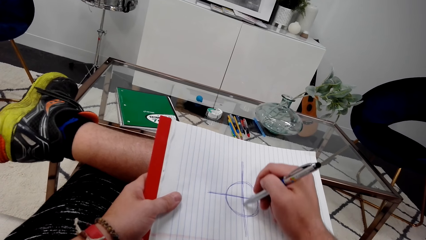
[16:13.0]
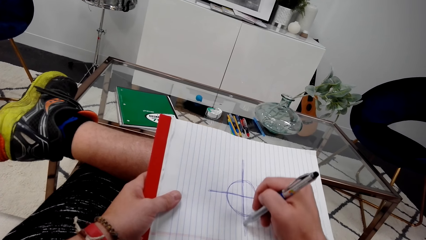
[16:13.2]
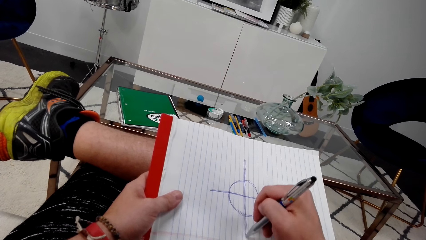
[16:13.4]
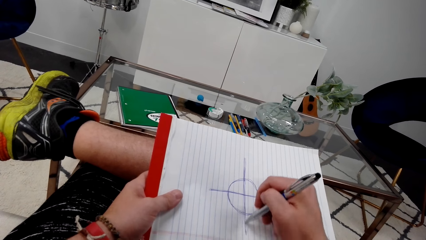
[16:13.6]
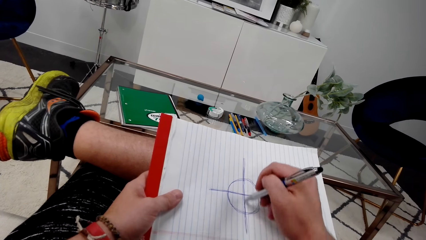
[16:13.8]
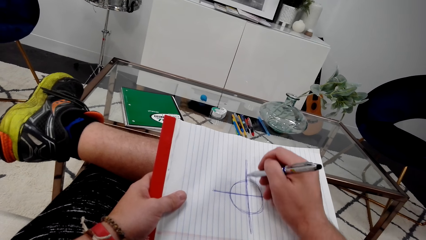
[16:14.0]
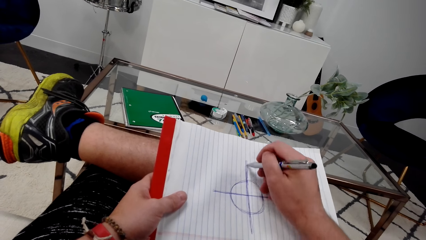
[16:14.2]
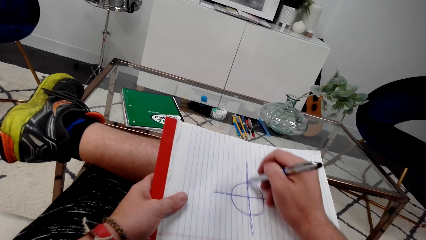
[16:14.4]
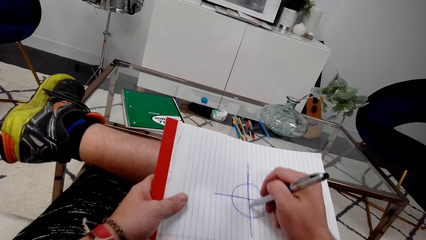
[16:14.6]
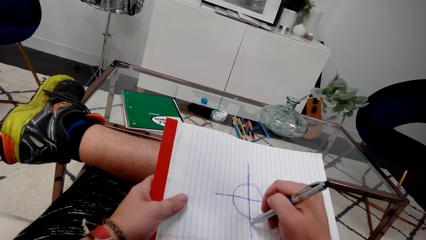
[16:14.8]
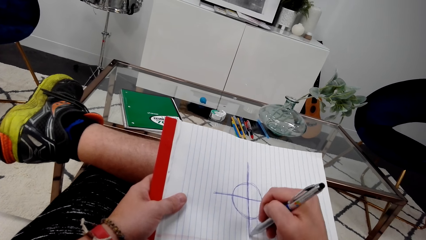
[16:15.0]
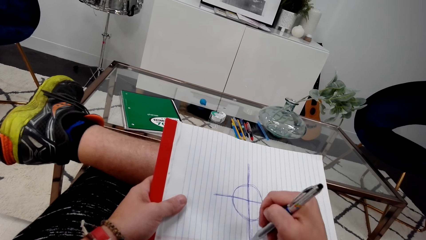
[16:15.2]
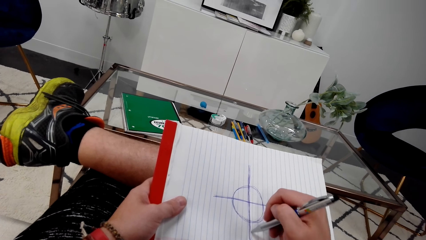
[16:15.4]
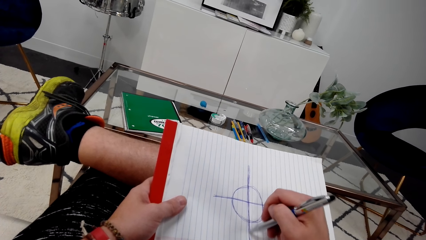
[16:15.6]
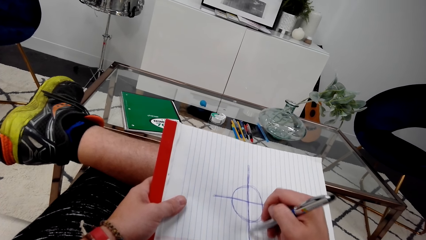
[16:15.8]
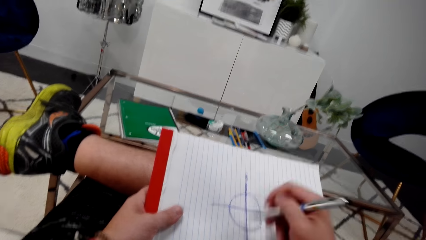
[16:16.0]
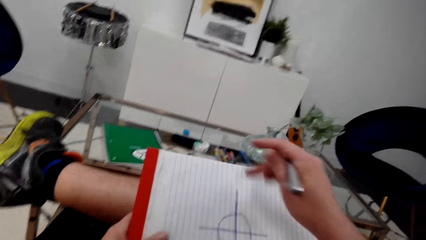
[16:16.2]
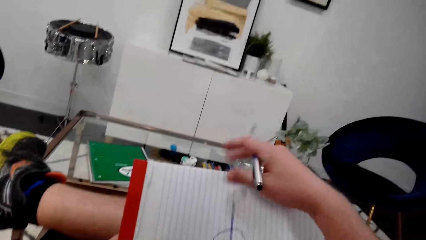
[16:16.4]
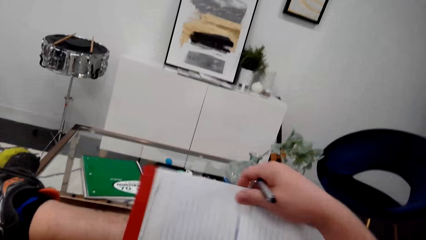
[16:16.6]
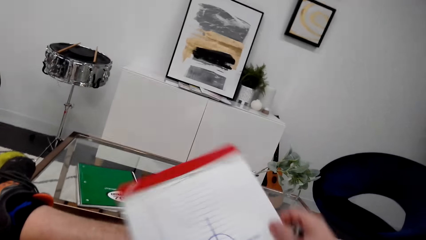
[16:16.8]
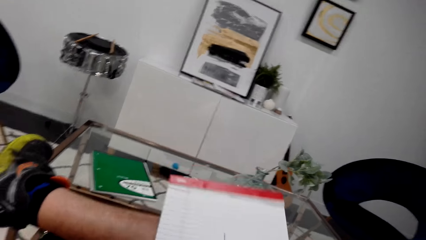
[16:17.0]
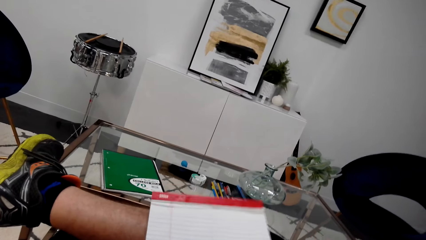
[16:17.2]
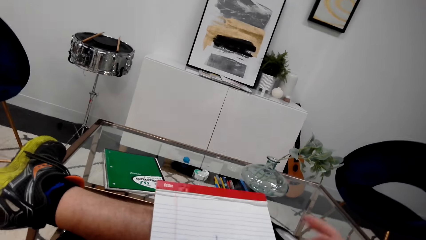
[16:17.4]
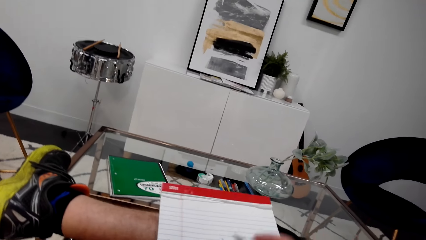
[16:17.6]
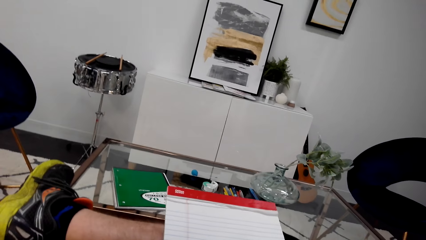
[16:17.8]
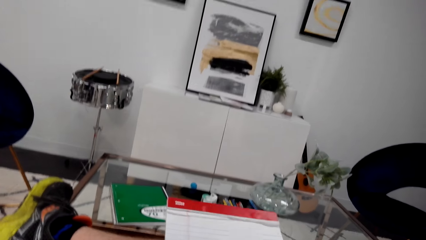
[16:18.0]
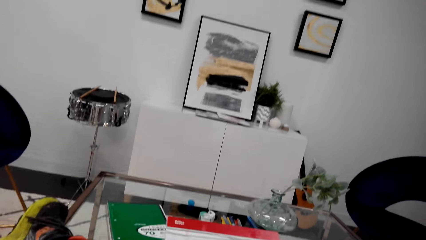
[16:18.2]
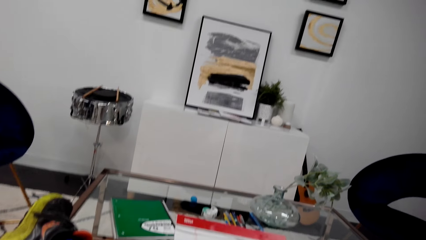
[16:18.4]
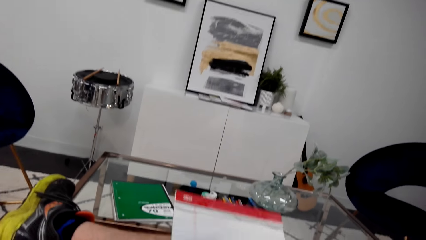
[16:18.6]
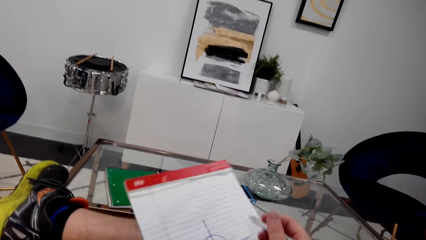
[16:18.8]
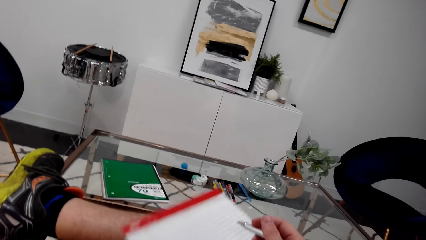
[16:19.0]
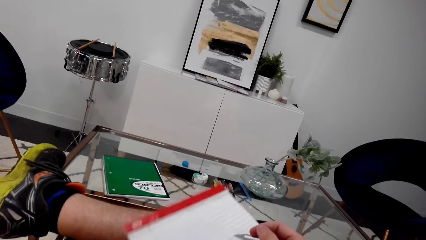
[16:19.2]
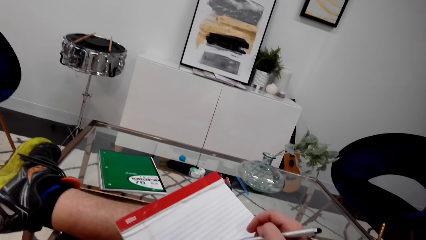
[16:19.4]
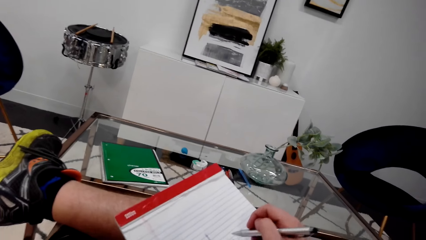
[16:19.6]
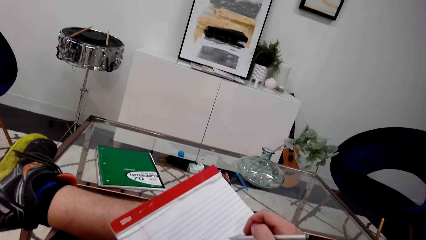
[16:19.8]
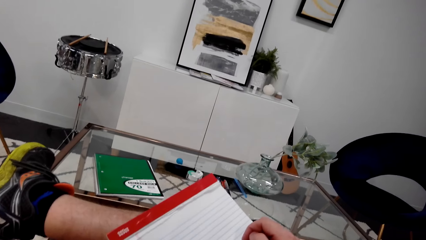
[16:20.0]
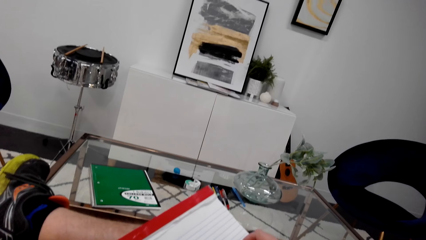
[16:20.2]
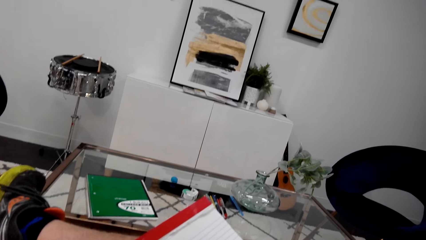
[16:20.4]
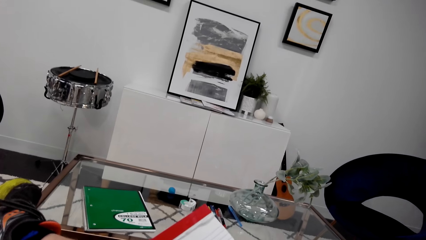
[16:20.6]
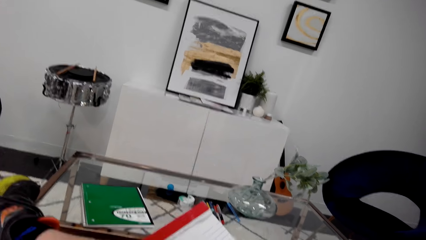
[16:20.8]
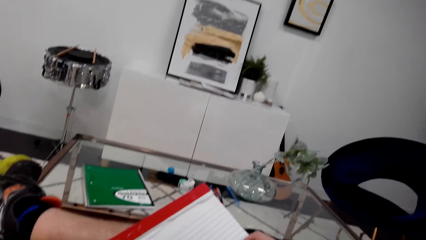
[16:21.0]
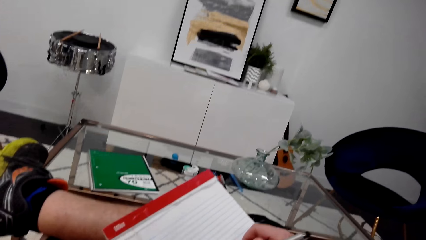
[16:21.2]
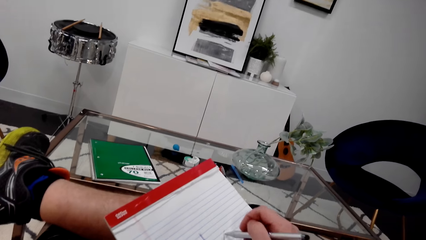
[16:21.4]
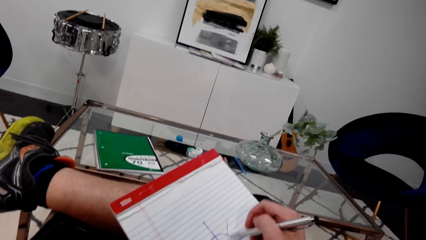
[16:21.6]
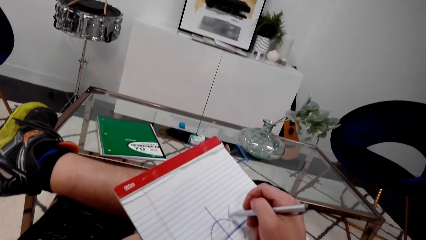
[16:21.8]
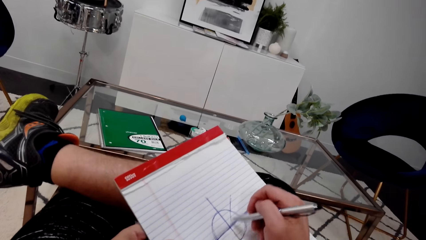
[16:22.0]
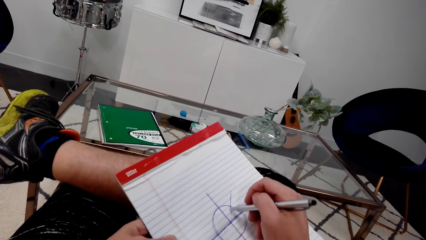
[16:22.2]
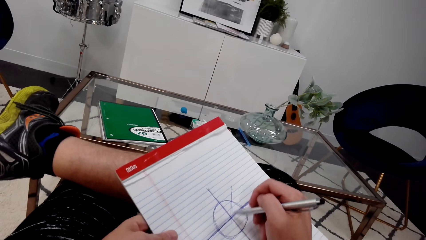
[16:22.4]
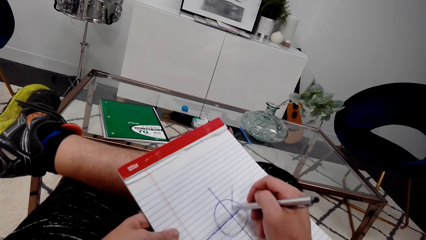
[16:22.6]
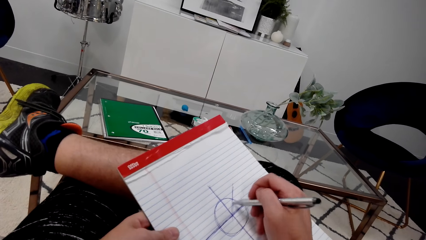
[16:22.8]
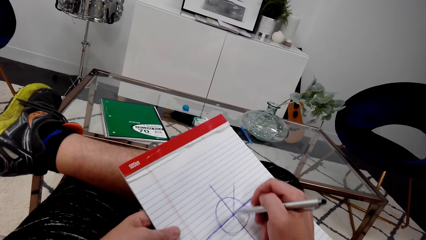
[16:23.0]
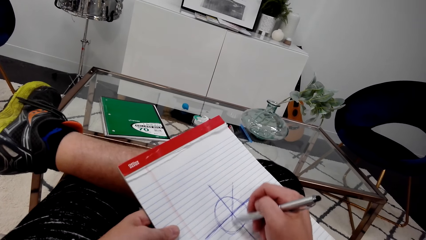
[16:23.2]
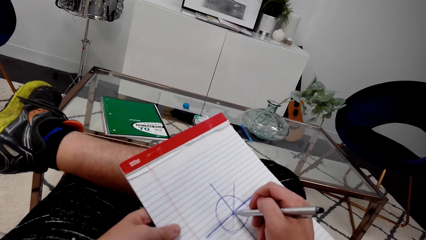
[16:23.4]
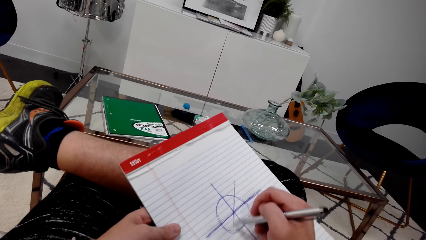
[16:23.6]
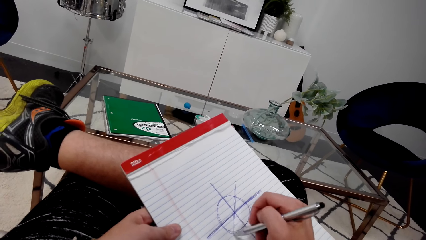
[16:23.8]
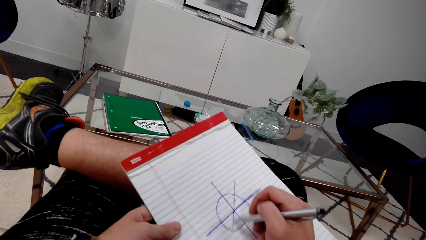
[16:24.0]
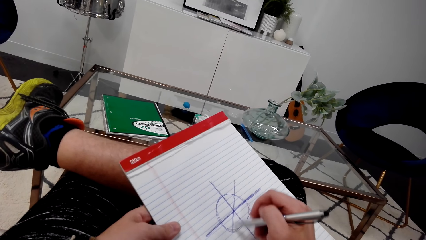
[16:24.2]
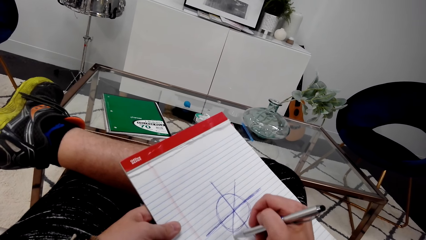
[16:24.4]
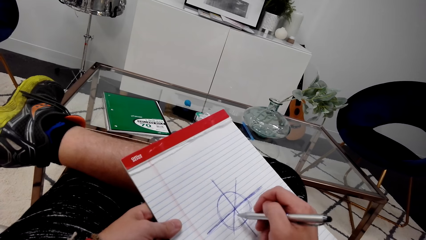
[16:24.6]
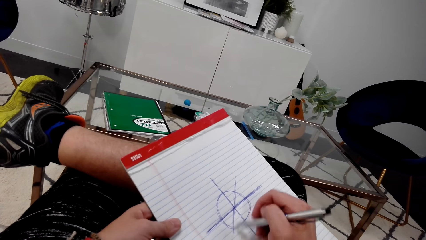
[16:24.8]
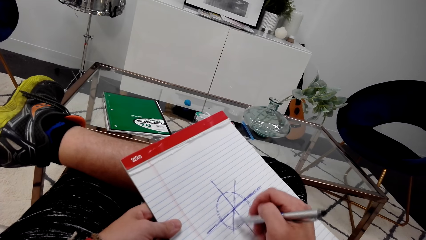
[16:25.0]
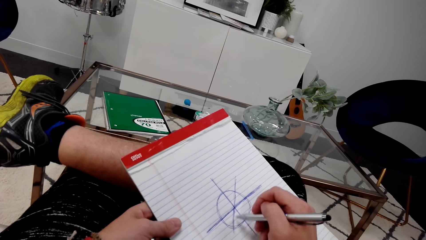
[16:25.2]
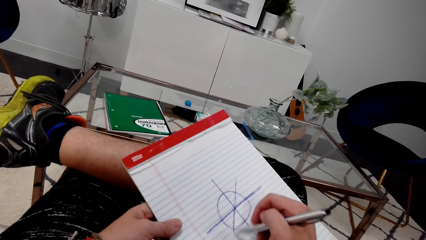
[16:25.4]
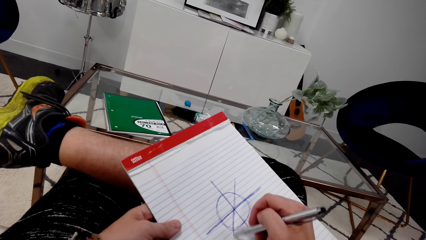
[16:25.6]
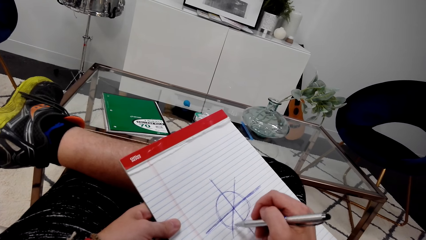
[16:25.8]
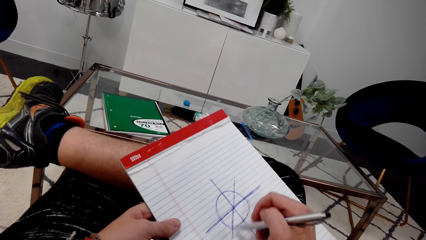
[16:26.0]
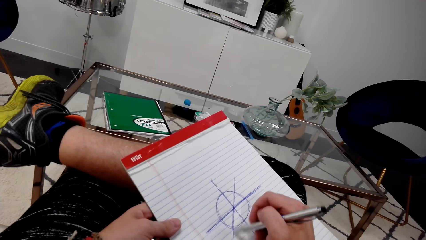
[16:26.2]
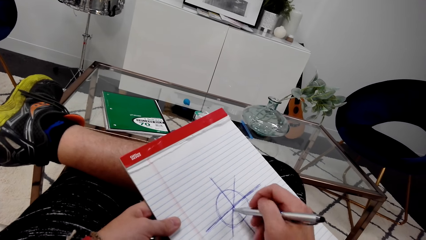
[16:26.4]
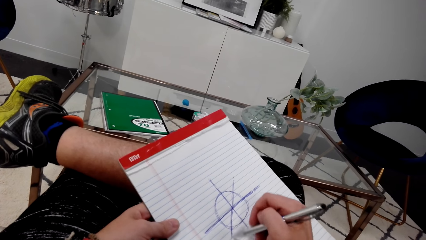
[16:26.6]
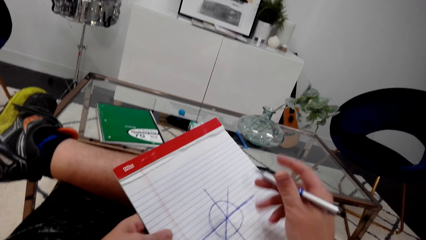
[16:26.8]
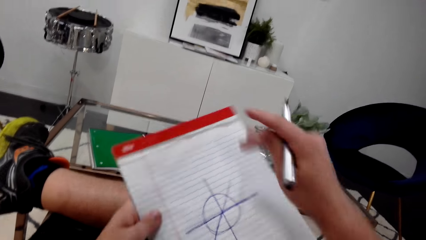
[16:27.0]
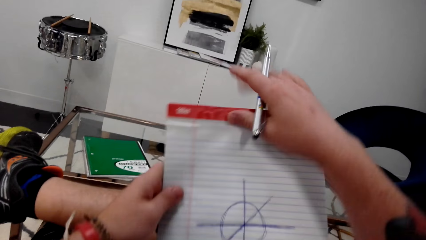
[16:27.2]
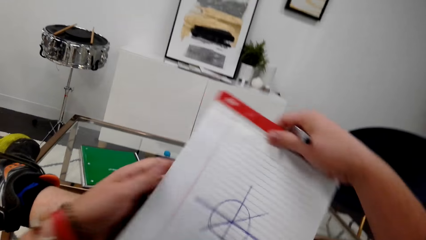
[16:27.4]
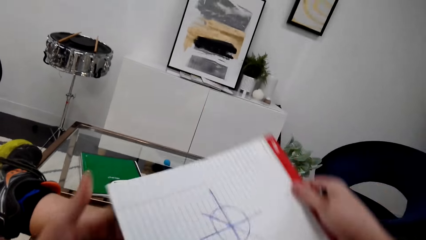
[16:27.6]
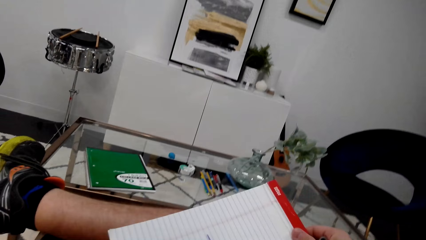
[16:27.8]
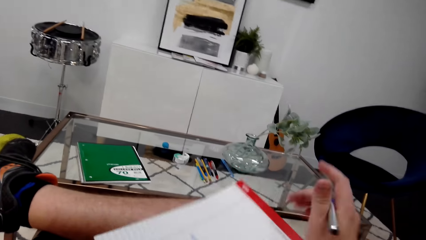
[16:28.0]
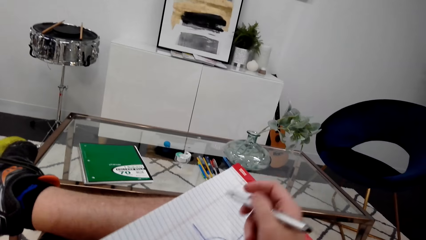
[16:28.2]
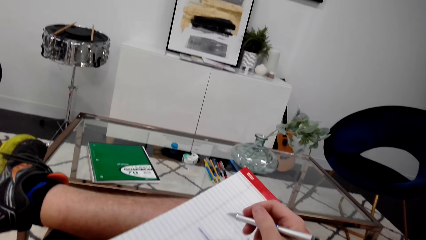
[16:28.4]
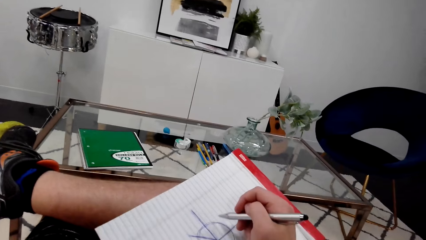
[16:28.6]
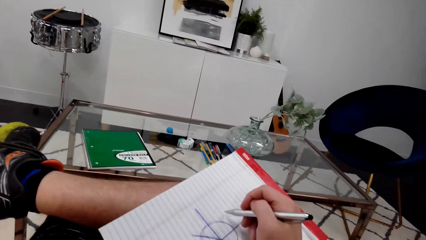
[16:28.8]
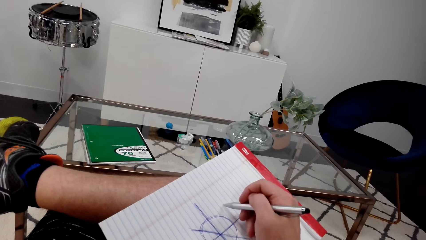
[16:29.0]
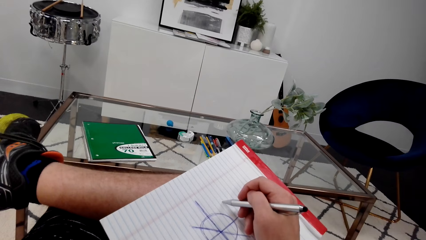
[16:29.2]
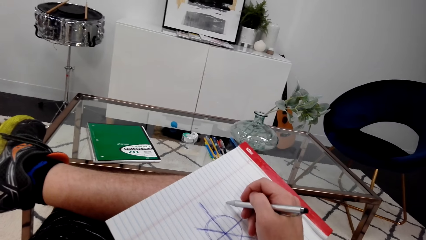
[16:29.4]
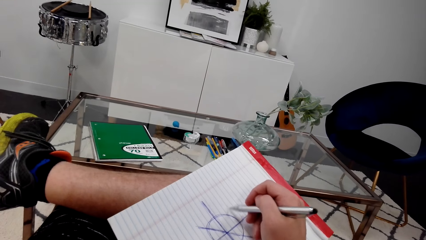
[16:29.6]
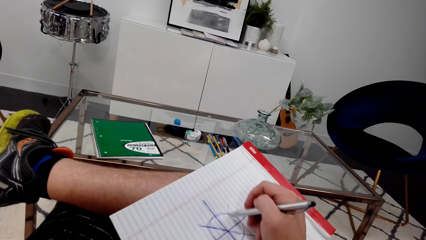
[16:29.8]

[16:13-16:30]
The camera wearer turns the book. They draw. They turn the book.
